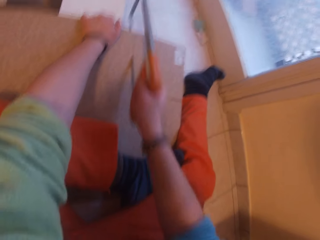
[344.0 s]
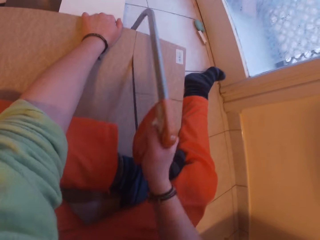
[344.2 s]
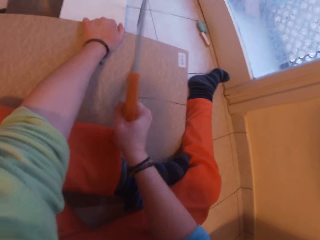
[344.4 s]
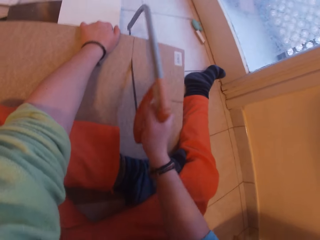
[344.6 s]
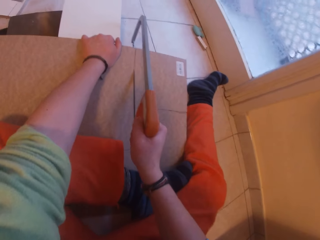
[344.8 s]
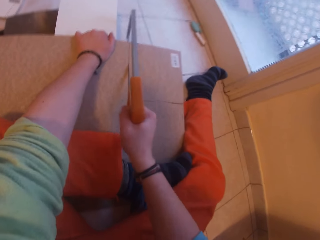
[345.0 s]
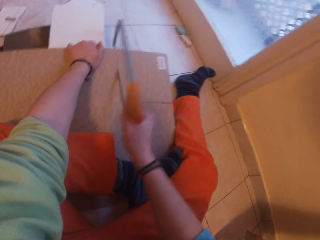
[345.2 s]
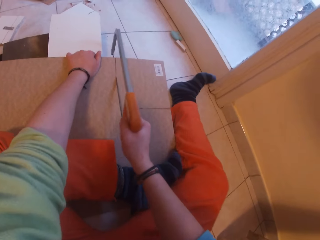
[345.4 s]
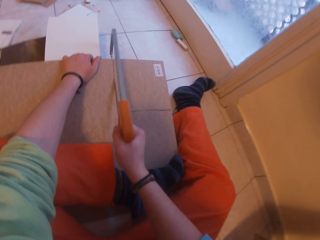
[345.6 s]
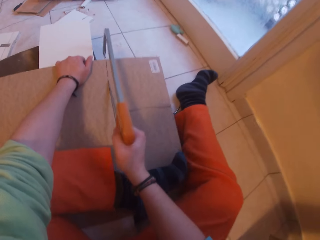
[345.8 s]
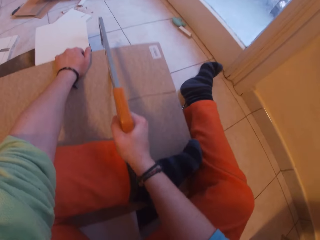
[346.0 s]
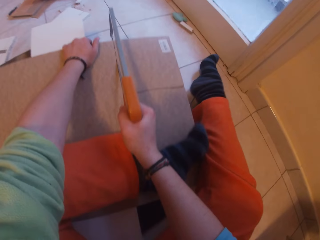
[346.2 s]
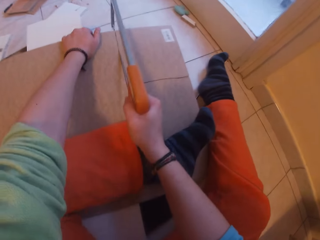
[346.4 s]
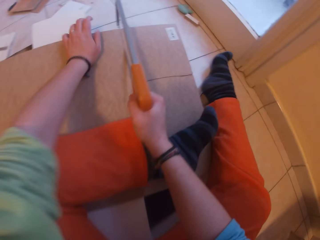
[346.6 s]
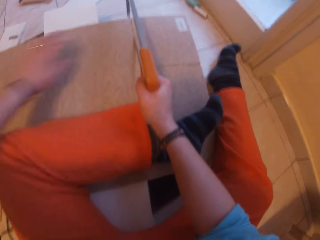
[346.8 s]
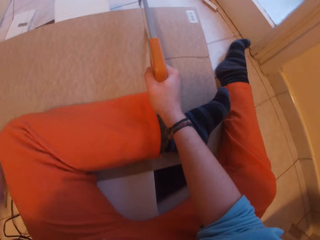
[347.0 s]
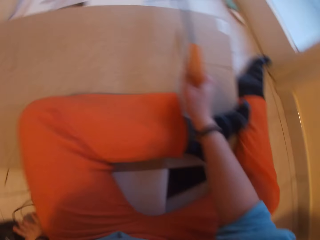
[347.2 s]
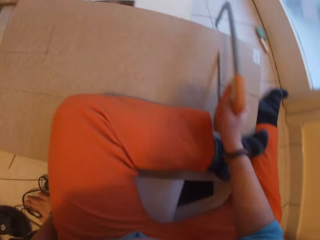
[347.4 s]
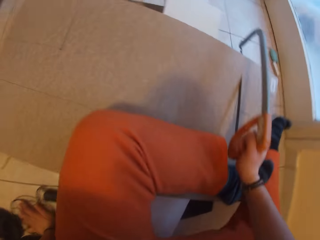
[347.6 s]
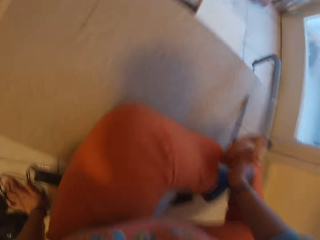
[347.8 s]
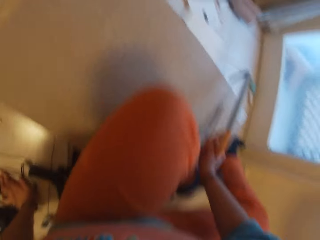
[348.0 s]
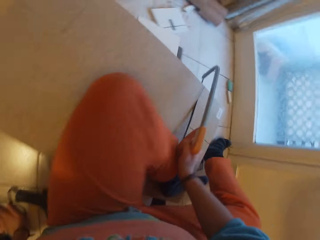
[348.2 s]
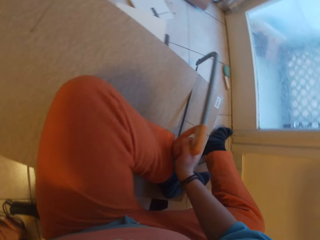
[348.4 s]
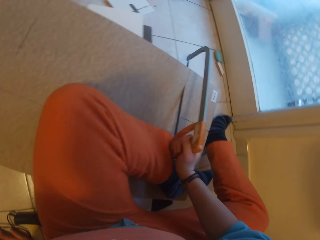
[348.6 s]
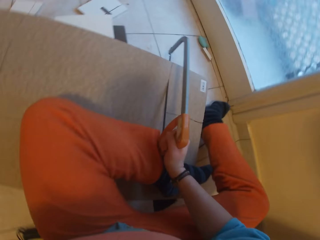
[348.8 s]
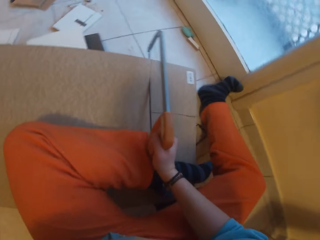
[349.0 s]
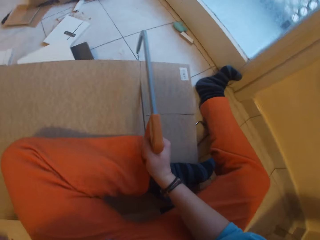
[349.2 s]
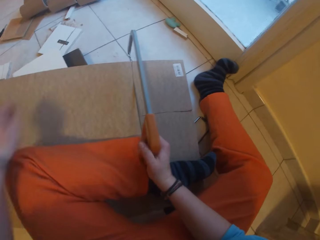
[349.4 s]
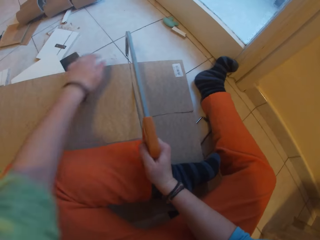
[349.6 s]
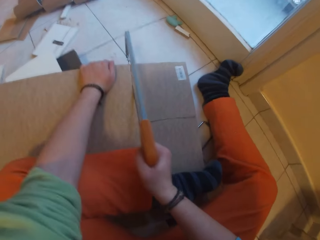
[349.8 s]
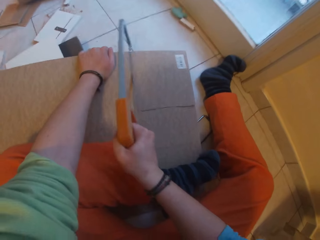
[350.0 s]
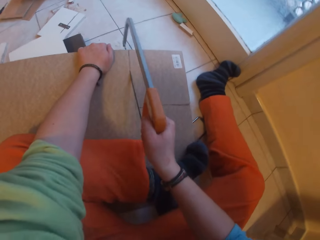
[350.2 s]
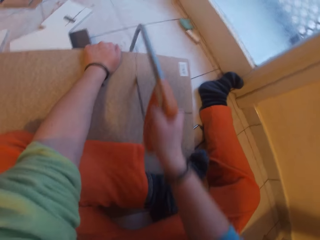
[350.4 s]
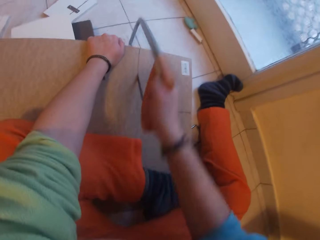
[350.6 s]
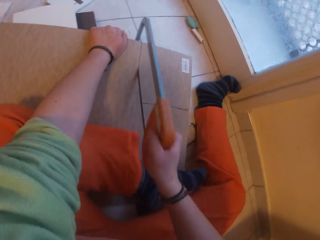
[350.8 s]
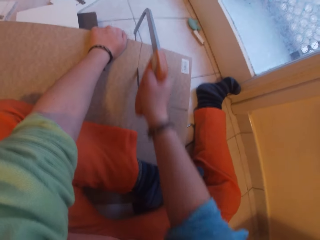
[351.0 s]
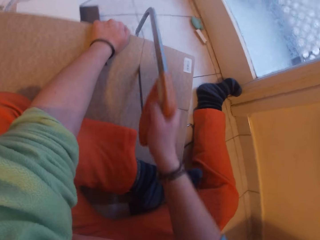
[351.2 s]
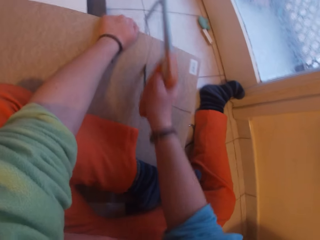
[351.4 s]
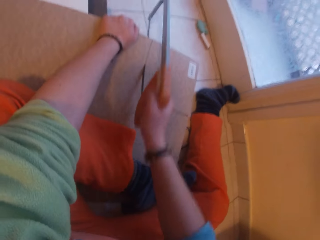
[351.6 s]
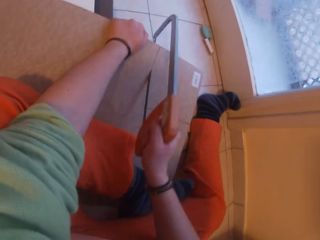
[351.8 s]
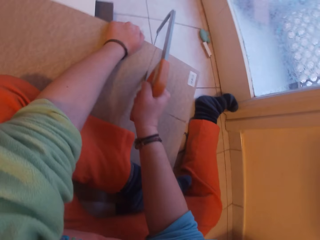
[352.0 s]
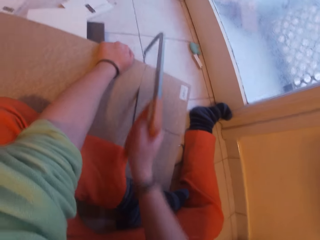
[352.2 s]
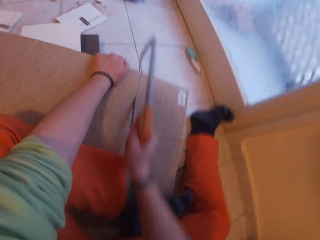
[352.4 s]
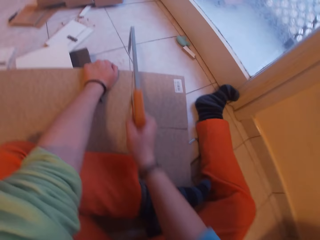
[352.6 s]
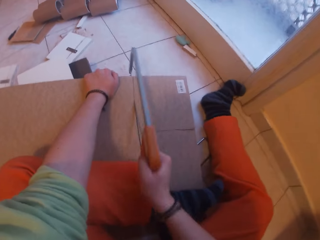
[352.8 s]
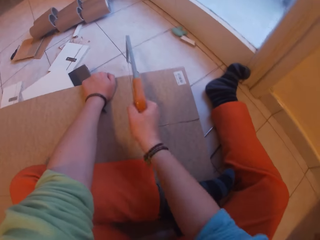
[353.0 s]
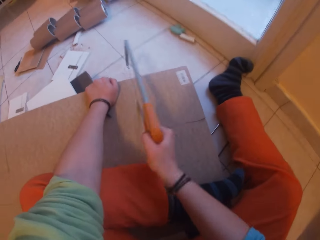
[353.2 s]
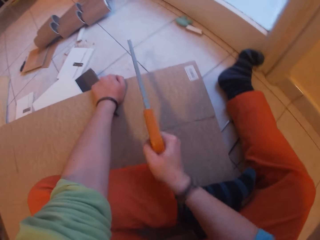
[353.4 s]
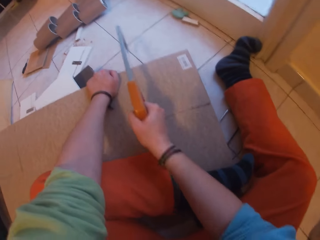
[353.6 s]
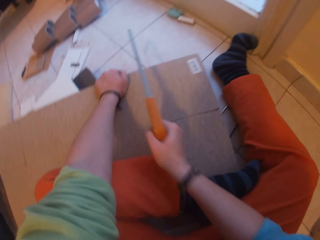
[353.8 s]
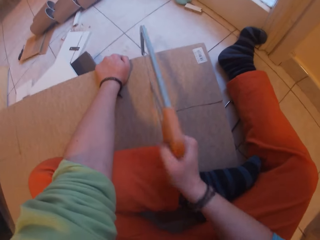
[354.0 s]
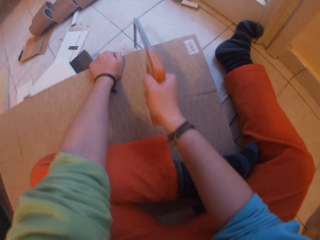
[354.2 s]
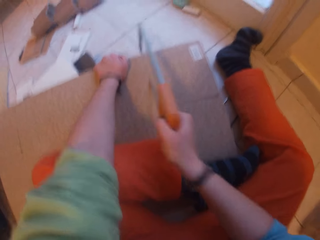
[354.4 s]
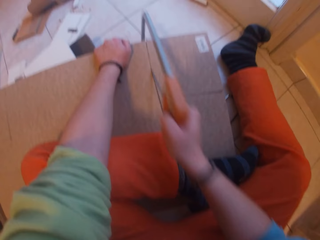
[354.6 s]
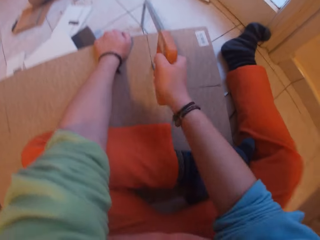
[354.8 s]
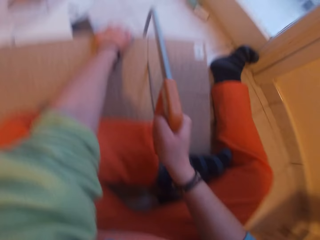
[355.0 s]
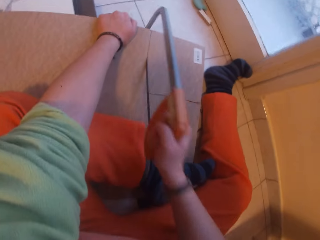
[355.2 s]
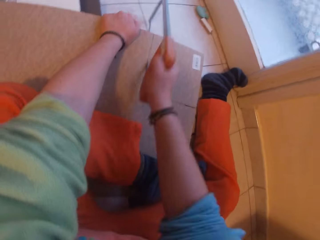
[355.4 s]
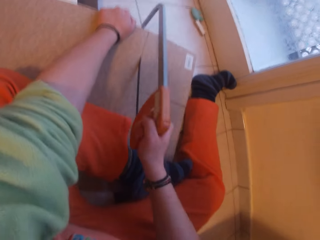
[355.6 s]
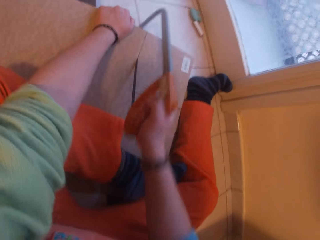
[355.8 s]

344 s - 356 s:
The camera wearer straightens legs. He holds the orange saw on the plywood on the pile of planks with his right hand. He adjusts his posture on the pile of planks on the floor with his left hand. He holds the plywood on the pile of planks with his left hand. He cuts the plywood on the pile of planks with the orange saw in his right hand.

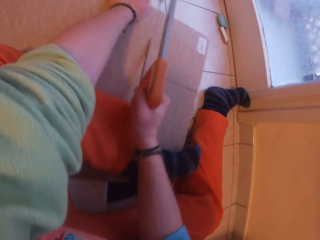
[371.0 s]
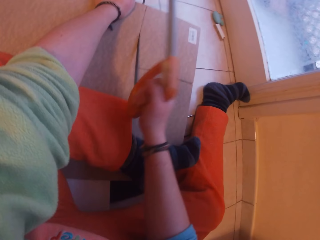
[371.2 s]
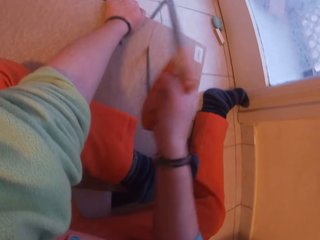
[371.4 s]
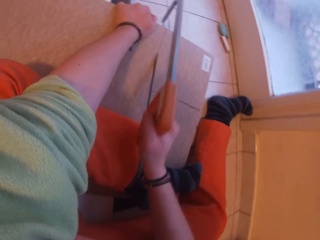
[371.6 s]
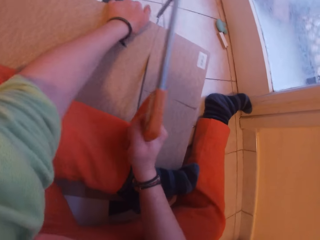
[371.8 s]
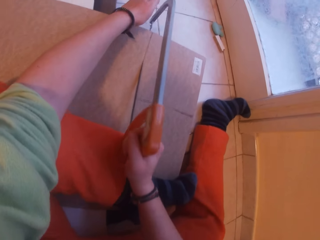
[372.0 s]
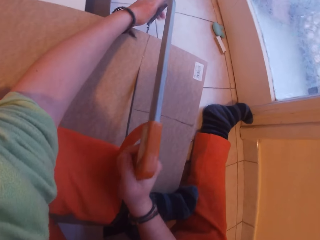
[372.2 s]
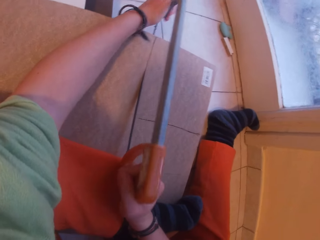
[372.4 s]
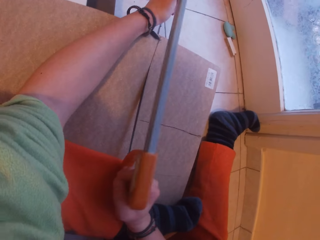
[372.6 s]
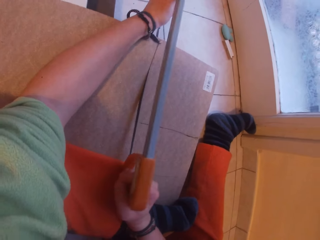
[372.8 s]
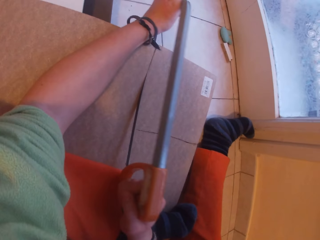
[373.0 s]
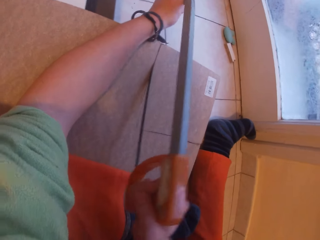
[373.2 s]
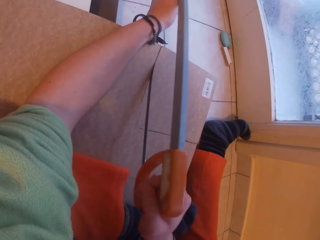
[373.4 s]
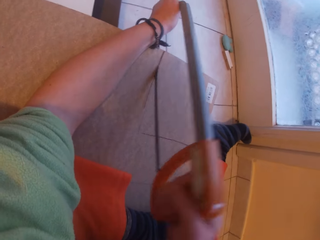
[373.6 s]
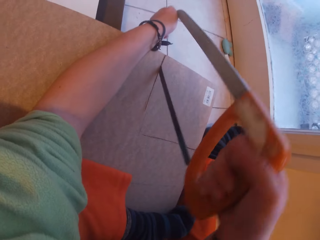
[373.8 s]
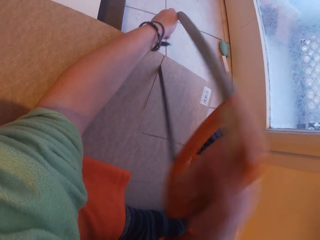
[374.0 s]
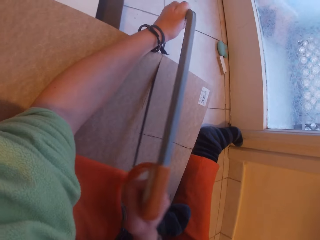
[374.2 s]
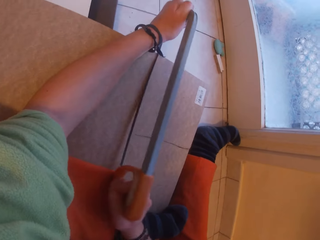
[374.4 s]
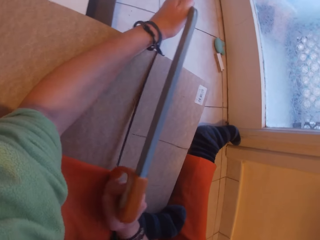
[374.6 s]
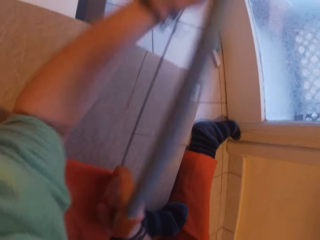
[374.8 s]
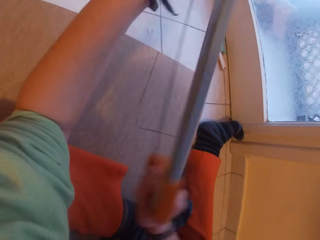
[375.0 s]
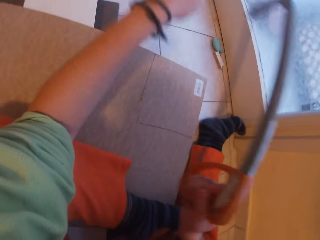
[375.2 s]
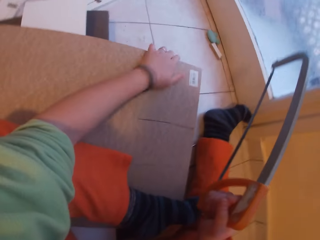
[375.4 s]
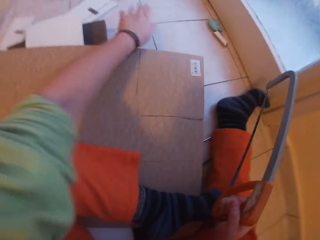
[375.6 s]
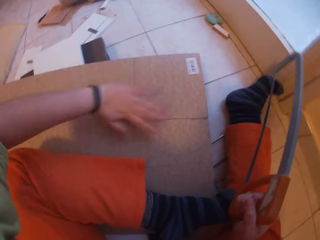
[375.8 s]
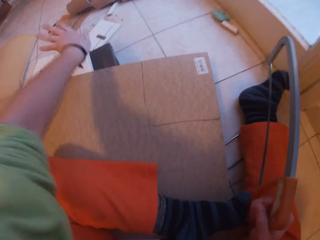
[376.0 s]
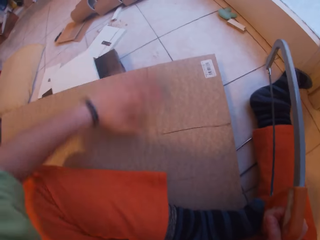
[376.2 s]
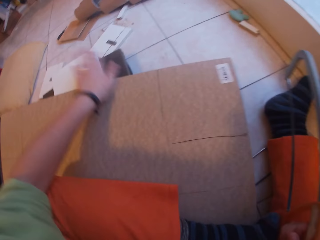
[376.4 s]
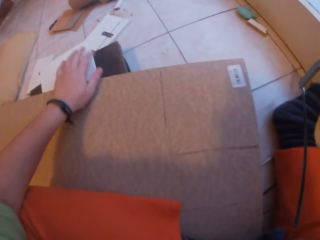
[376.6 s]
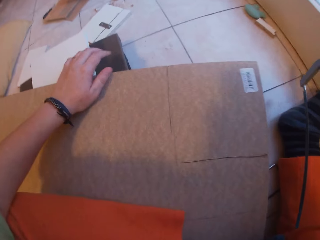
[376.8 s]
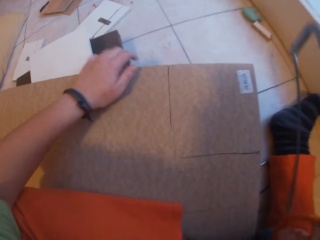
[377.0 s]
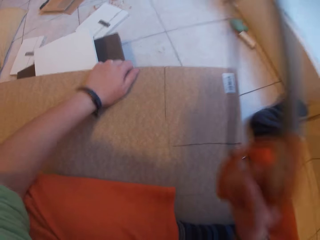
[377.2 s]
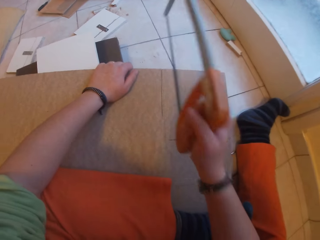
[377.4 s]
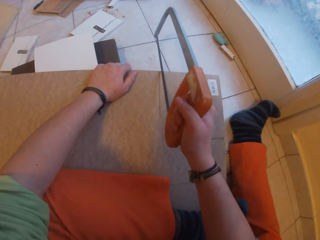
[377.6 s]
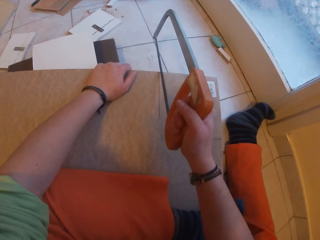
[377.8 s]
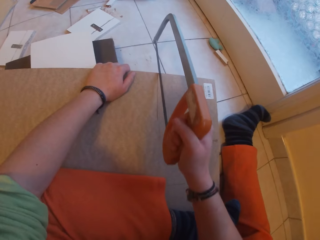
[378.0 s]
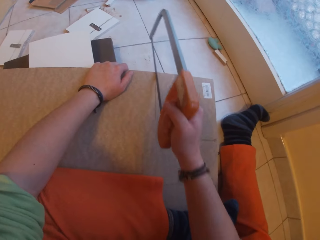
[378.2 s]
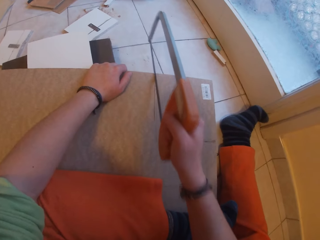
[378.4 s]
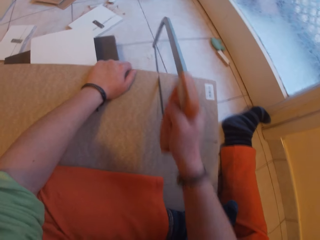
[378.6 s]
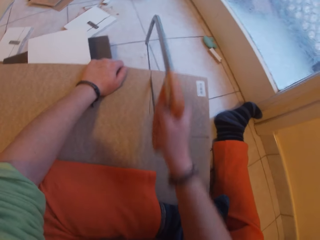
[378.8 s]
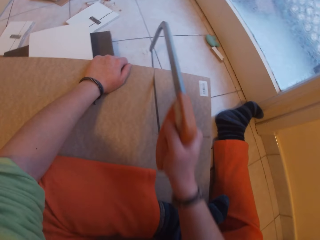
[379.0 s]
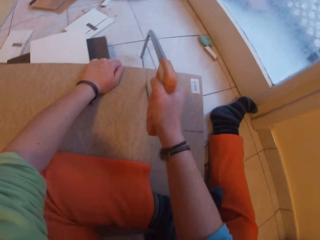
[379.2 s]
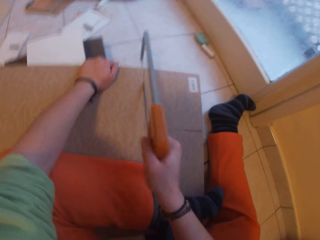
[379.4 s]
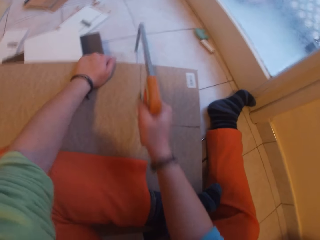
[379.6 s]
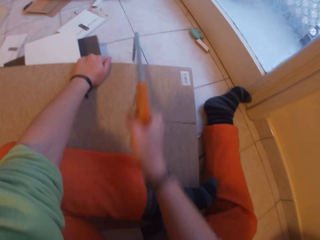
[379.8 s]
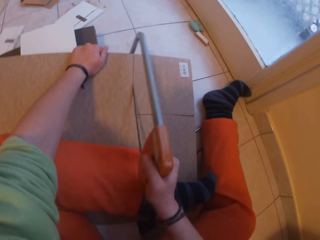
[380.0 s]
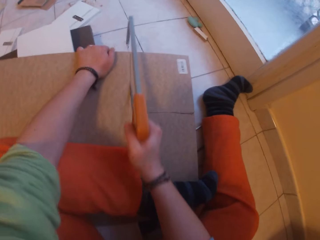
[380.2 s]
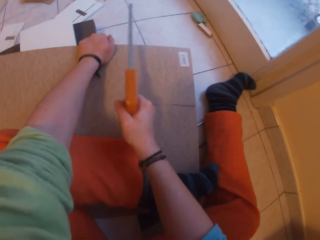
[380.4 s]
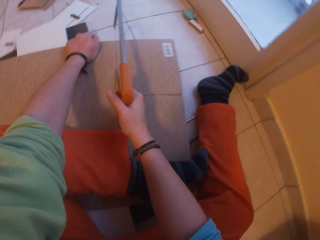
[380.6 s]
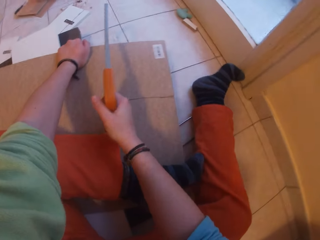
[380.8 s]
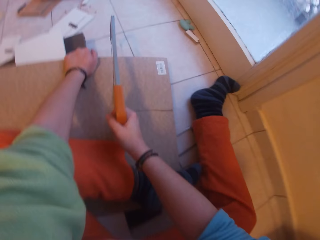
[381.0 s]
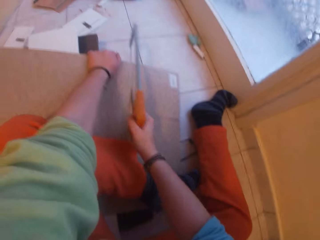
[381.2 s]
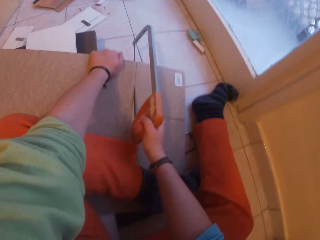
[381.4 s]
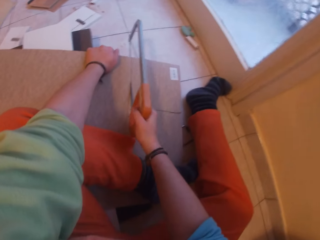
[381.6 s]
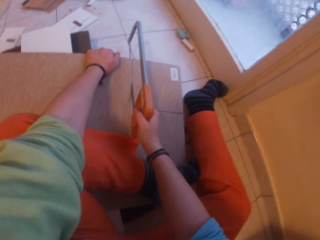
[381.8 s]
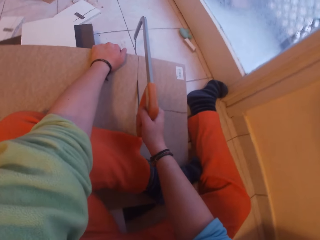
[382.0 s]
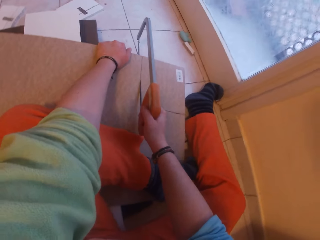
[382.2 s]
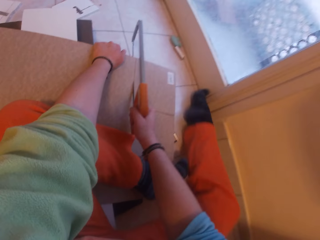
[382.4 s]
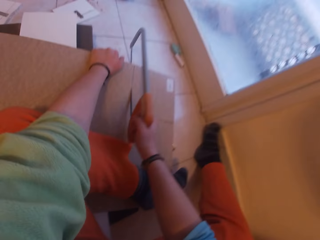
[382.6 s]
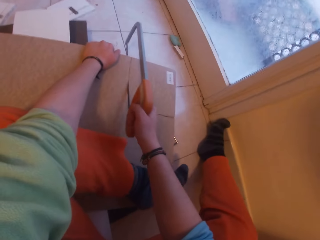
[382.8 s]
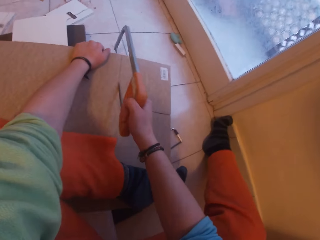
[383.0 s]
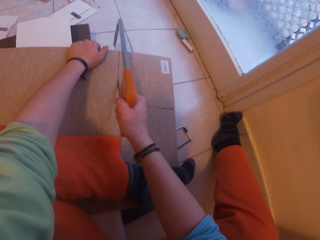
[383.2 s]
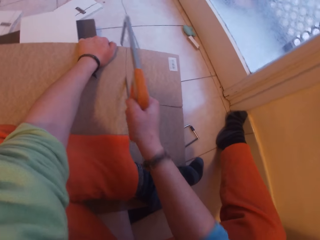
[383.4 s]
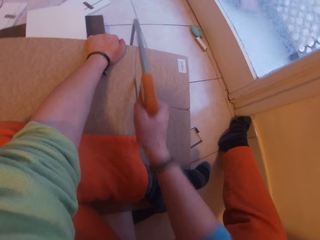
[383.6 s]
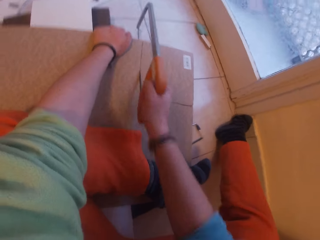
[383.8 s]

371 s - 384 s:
The camera wearer removes the orange saw from the plywood on the pile of planks with both hands. He wipes the top of the plywood on the pile of planks with his left hand. He holds the plywood on the pile of planks with his left hand. He cuts the plywood on the pile of planks with the orange saw in his right hand. He straightens a leg.
